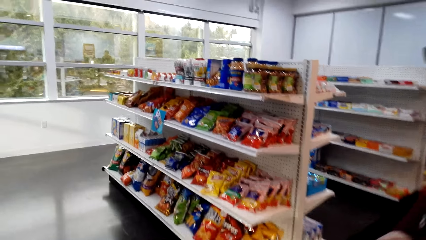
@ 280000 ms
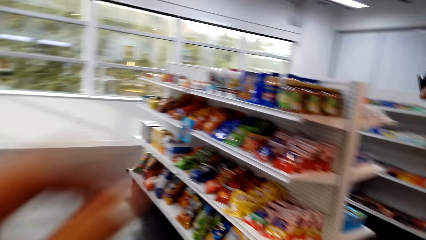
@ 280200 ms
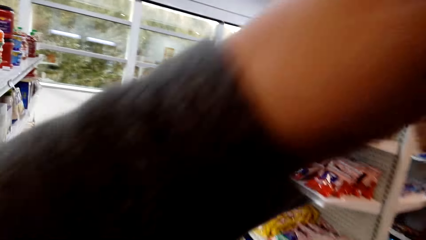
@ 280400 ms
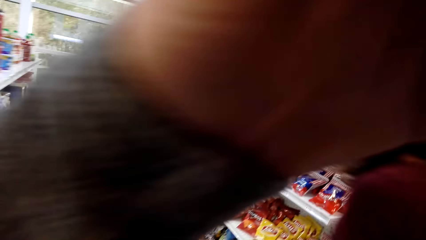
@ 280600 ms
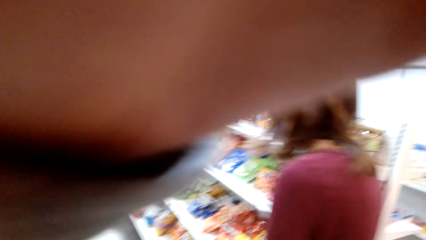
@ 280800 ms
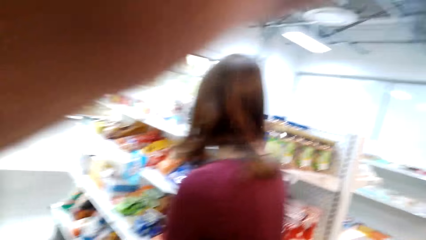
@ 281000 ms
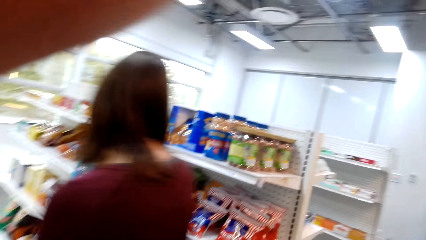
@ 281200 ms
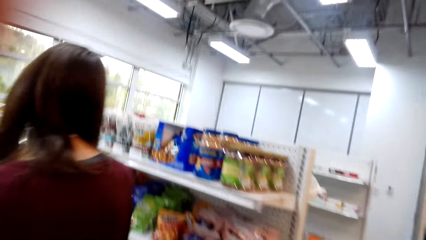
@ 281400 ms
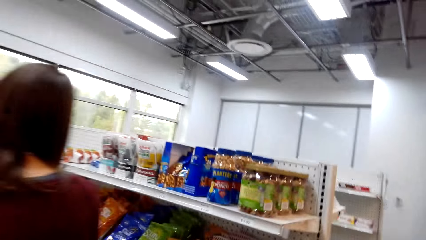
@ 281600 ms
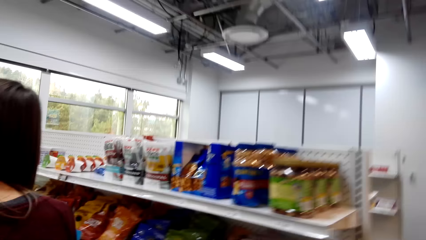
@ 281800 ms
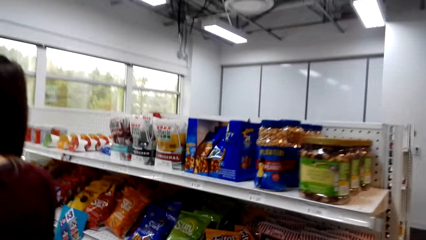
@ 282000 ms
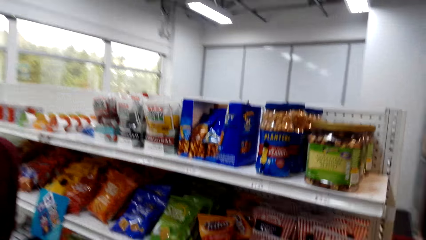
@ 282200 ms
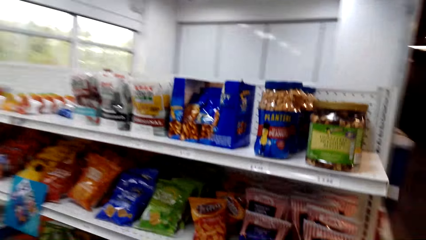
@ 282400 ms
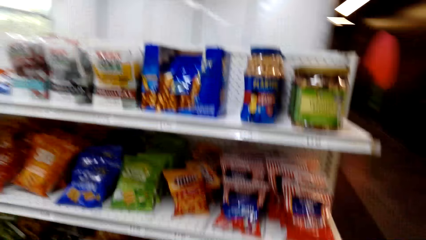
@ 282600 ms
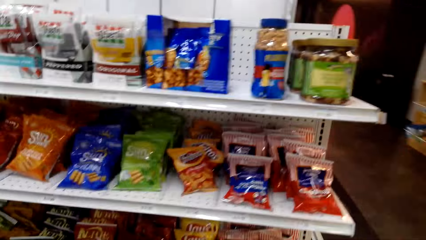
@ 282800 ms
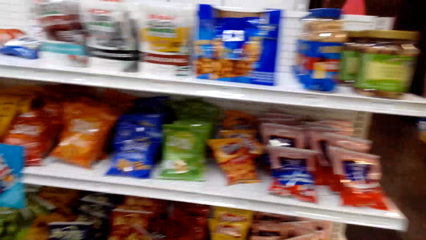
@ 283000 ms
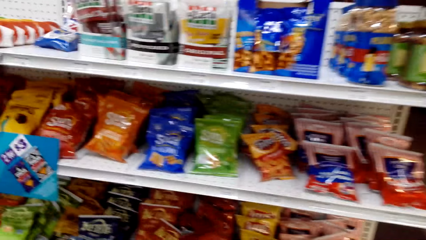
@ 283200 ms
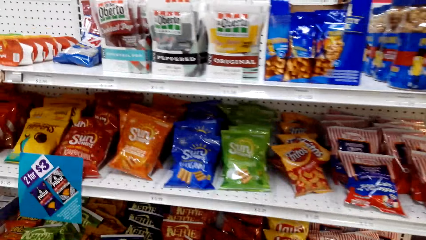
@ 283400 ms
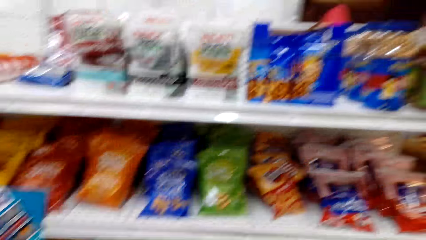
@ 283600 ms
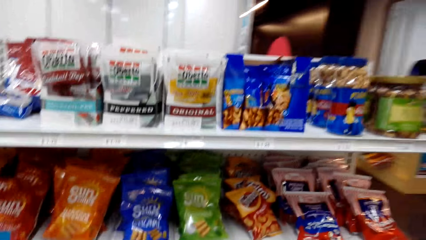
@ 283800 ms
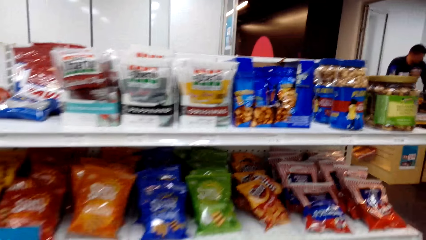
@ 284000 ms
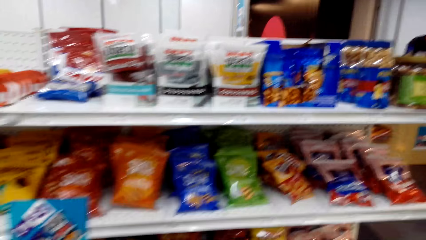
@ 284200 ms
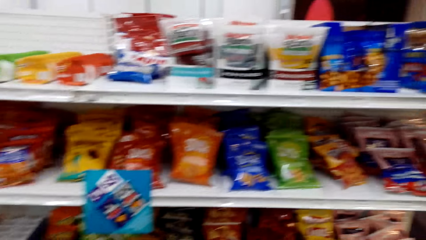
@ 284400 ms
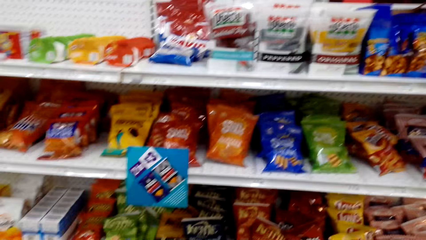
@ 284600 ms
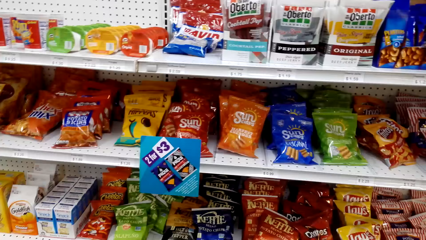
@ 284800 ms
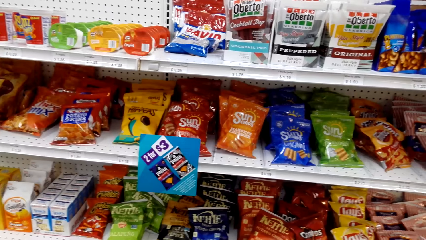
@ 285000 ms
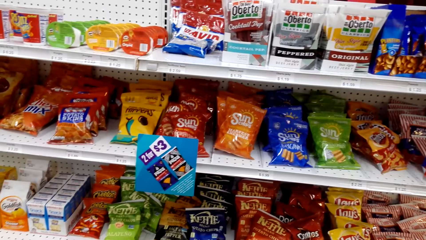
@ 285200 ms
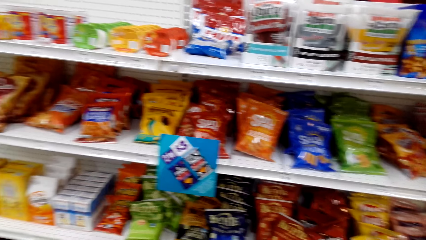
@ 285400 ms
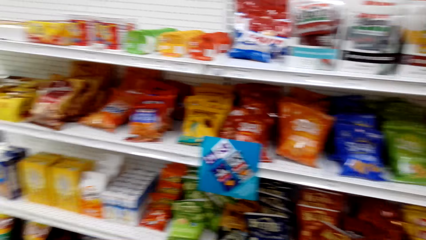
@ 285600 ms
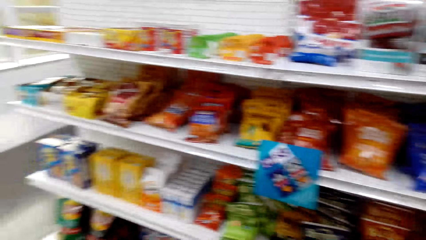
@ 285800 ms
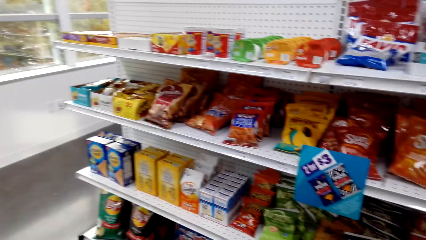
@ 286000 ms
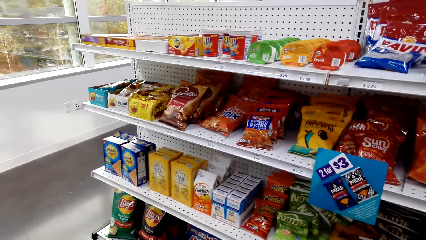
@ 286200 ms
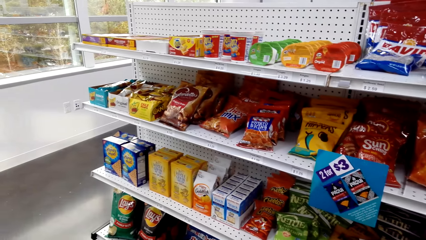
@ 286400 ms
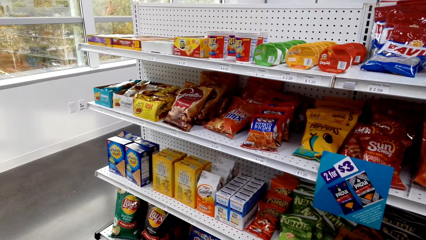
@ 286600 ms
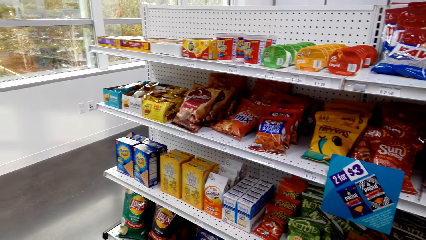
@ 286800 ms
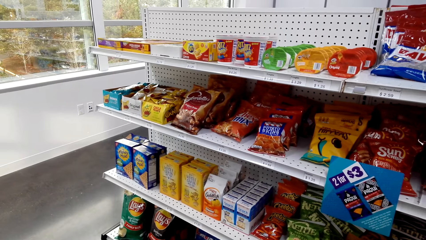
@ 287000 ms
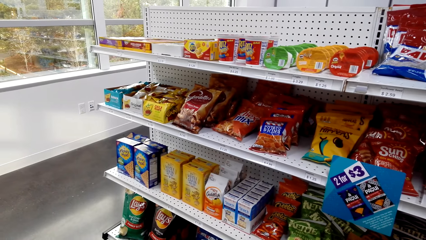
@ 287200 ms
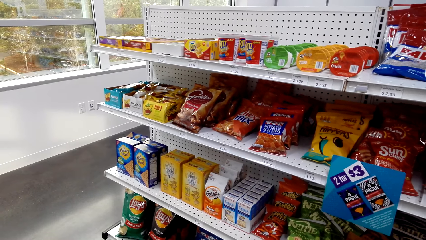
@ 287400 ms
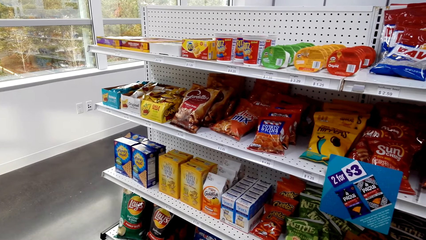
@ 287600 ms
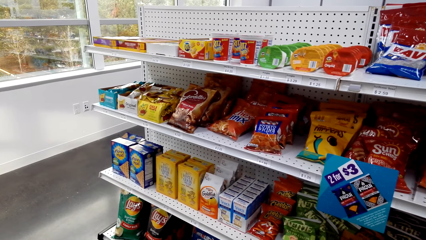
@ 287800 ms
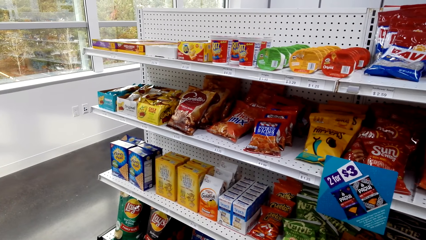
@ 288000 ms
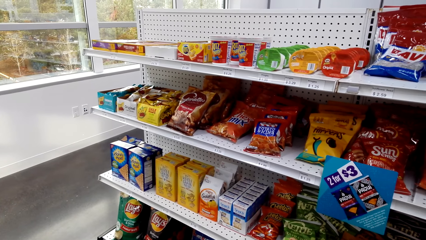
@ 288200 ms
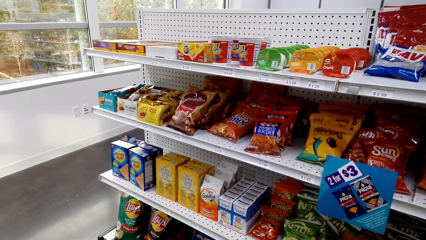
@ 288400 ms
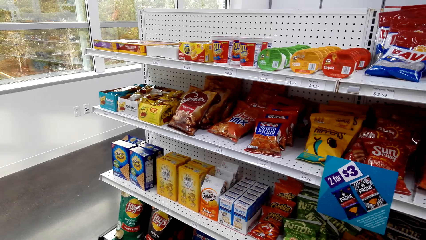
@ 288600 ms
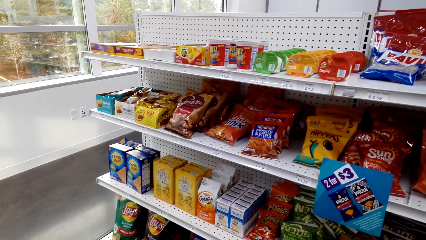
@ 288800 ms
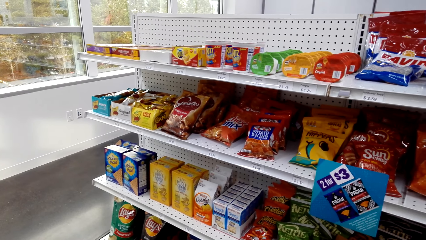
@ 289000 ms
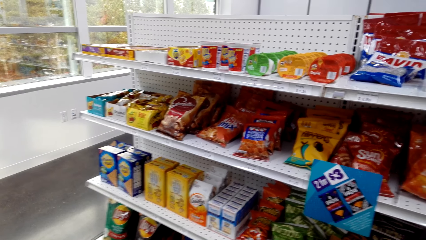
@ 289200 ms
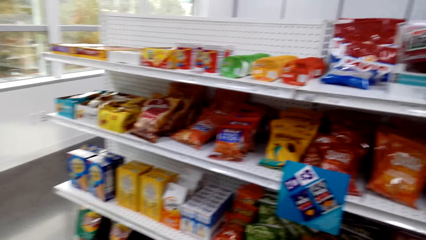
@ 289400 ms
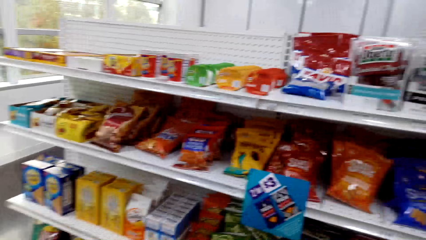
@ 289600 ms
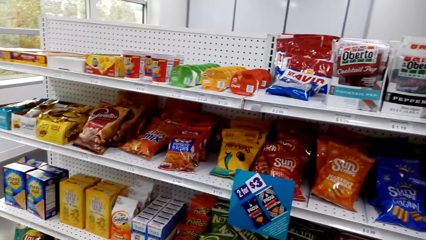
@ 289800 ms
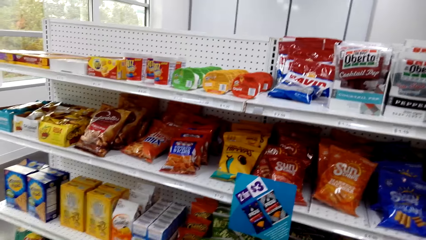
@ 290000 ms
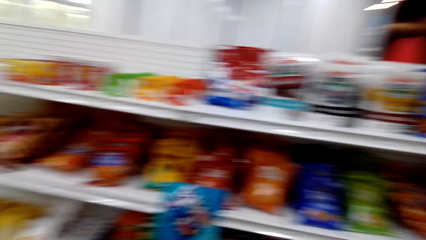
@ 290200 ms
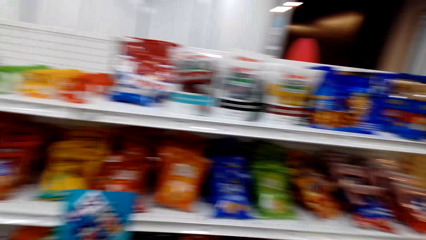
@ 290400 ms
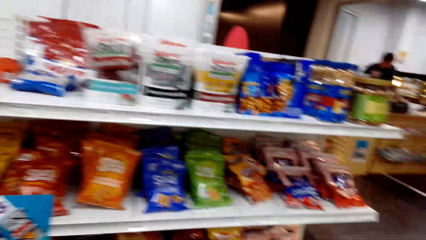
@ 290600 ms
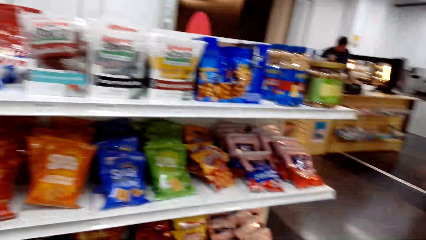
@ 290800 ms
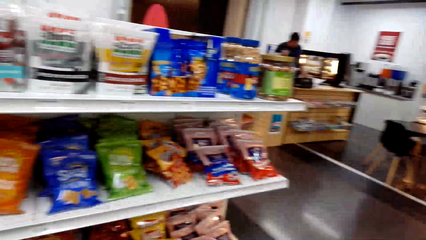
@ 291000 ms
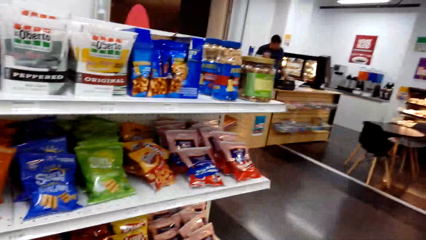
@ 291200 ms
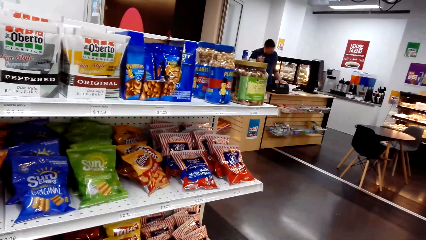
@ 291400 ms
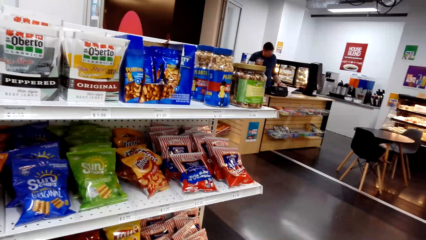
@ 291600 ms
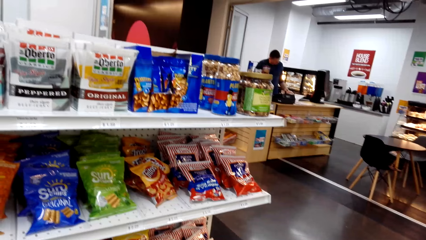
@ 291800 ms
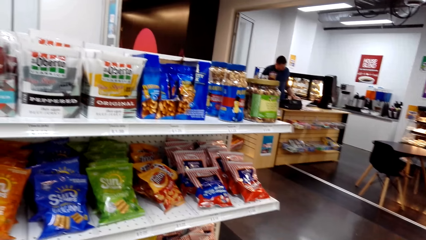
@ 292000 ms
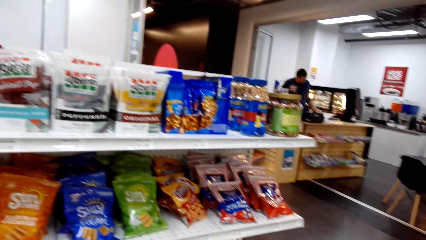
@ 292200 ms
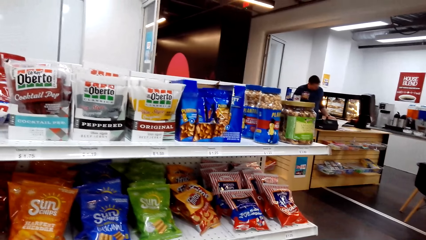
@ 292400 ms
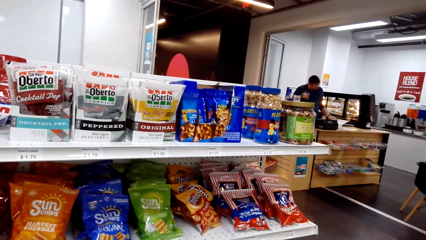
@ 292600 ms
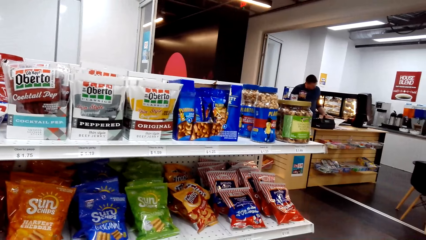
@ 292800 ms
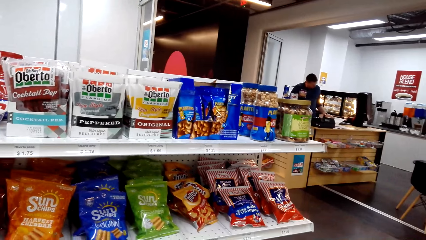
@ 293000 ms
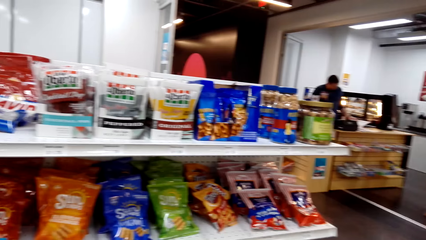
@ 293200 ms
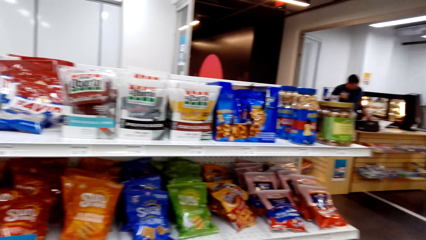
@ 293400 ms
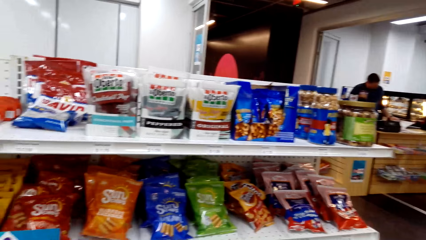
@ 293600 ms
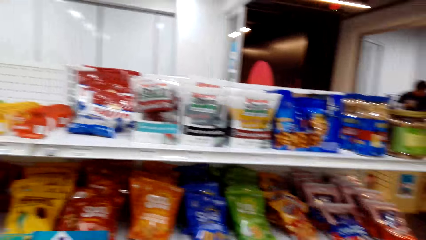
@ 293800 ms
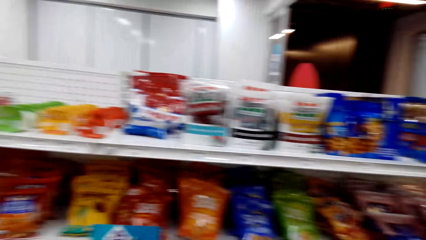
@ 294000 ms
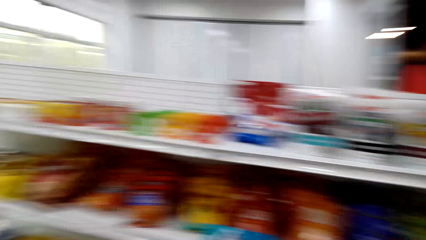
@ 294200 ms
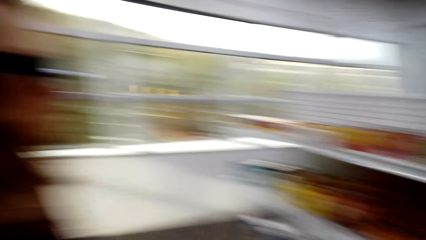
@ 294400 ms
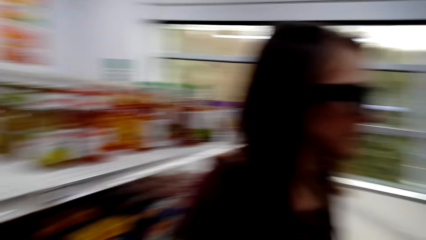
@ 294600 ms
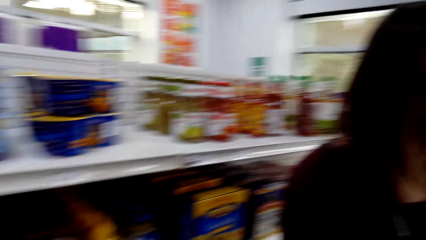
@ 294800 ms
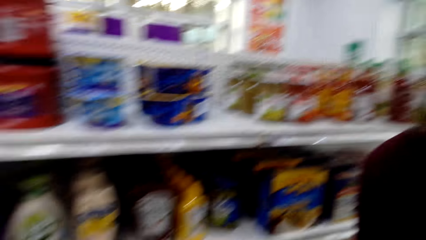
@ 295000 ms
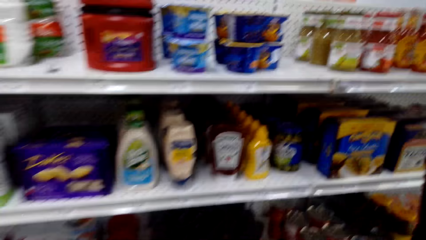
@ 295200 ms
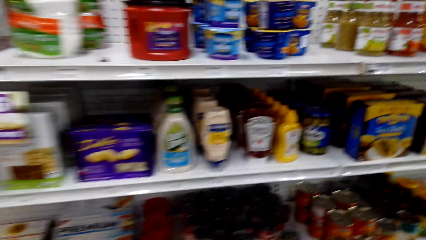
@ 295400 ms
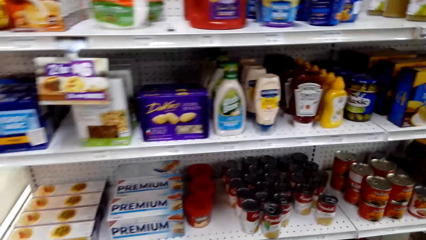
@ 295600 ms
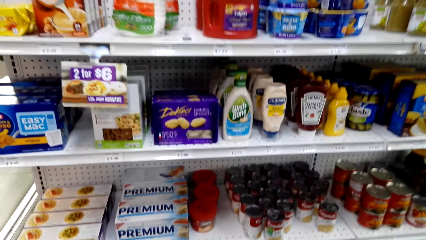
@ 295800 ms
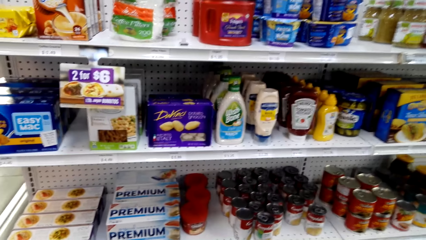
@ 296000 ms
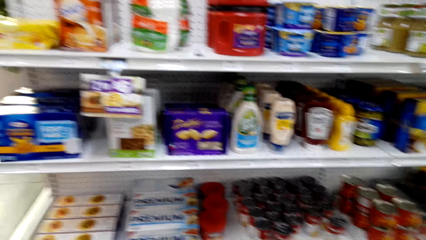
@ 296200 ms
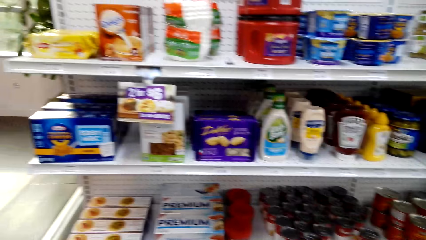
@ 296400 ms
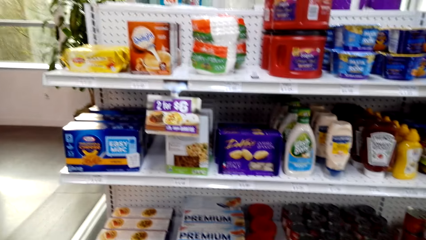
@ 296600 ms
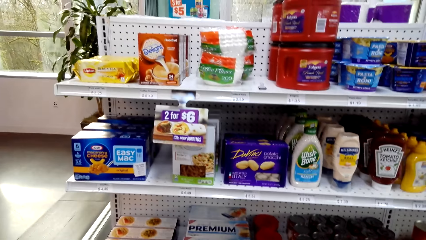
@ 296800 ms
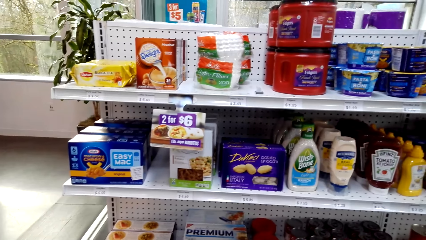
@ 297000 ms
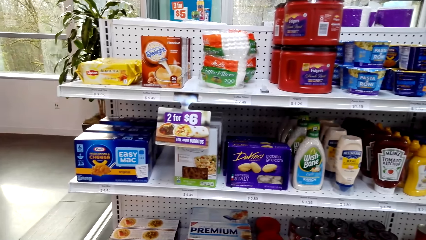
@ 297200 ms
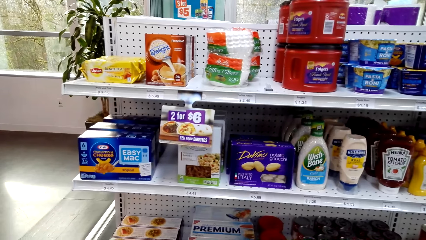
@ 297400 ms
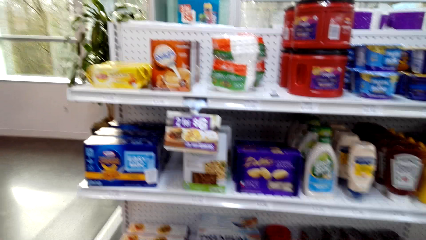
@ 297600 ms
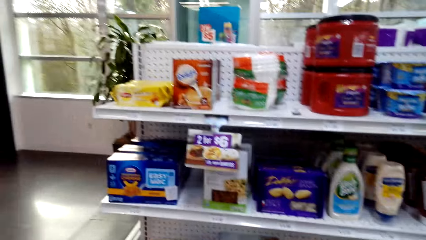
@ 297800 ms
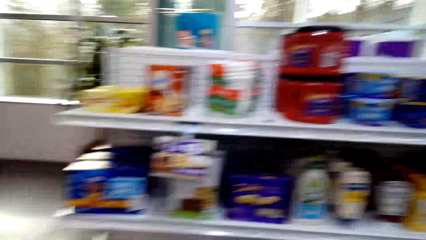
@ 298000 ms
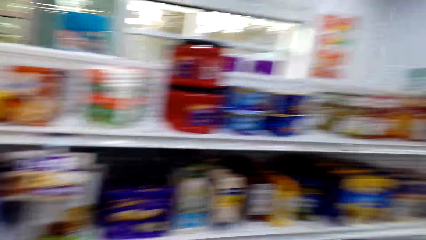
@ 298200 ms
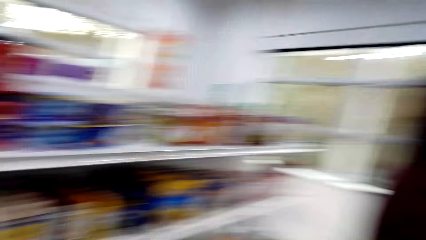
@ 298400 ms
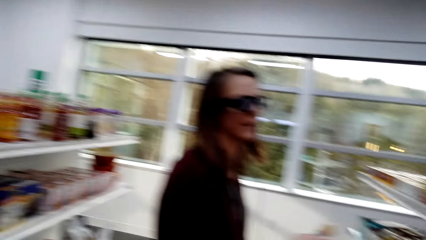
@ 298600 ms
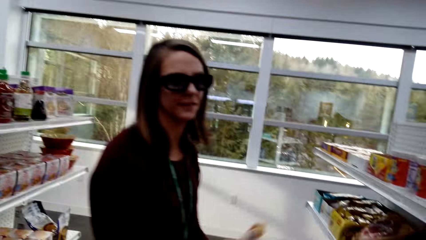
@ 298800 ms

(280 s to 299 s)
The camera wearer touches the camera. They look around the food shelves.
